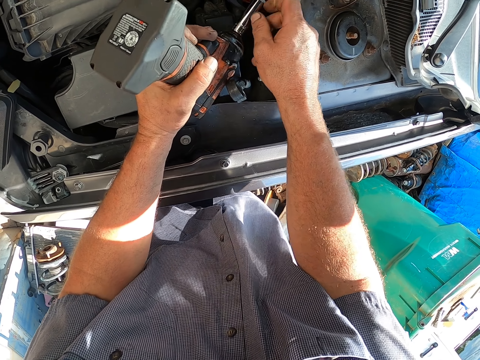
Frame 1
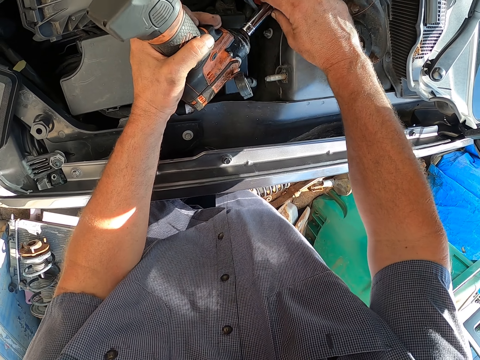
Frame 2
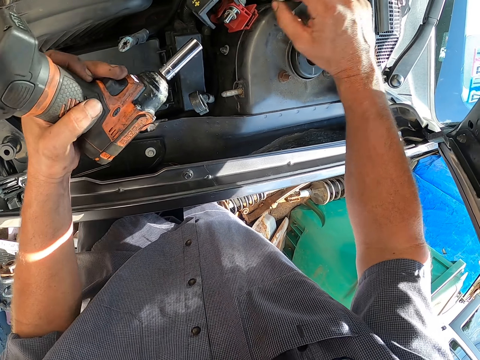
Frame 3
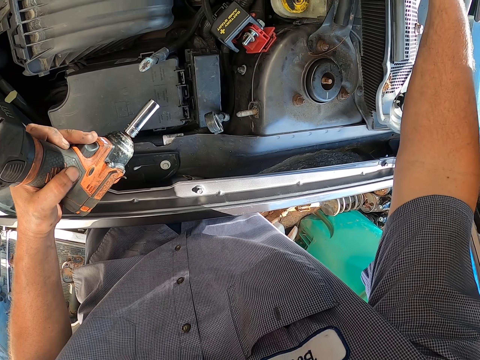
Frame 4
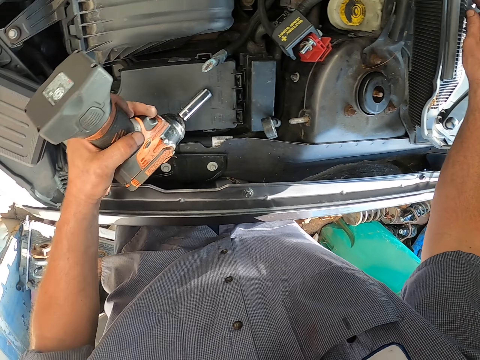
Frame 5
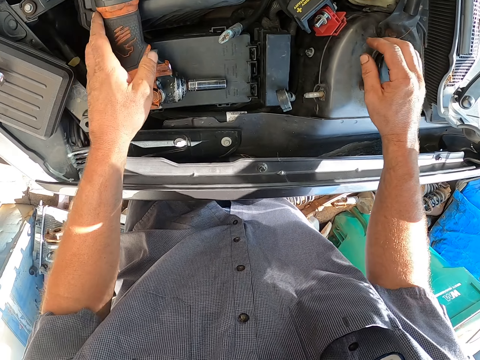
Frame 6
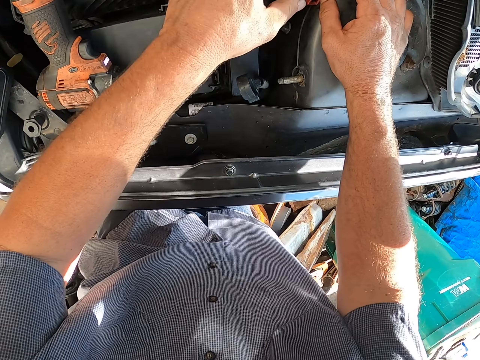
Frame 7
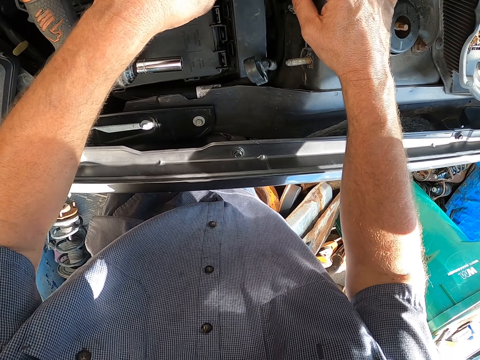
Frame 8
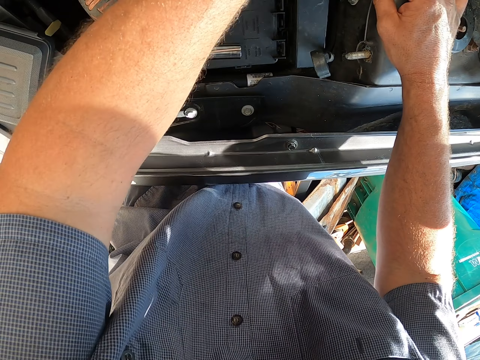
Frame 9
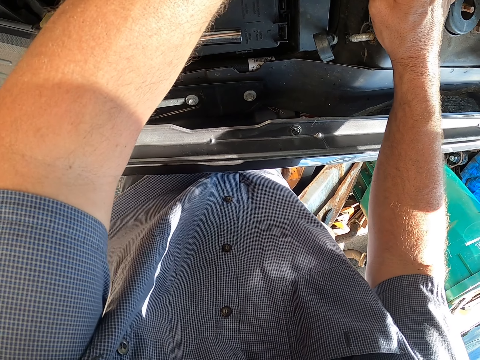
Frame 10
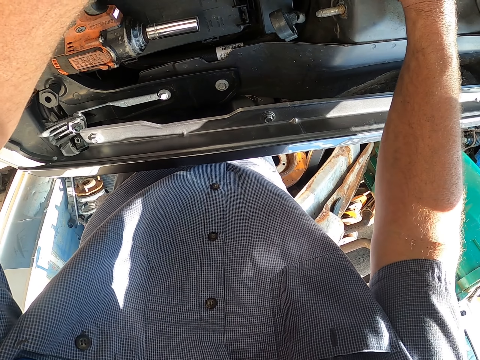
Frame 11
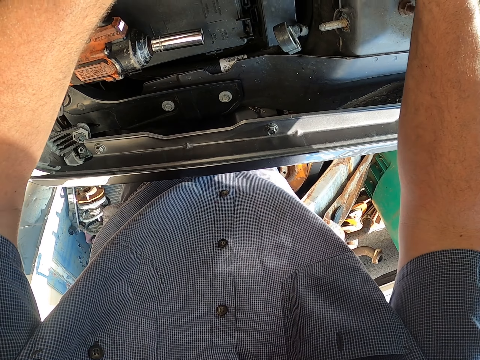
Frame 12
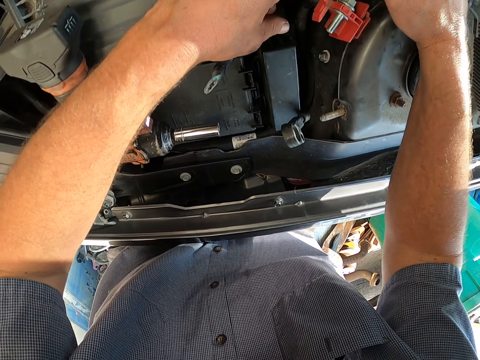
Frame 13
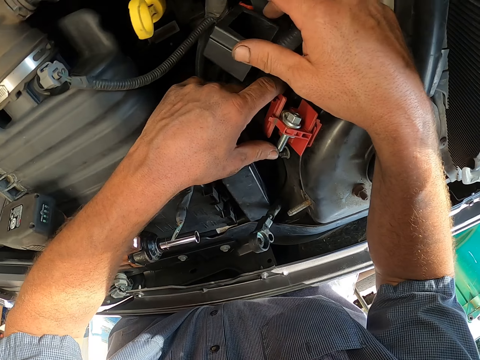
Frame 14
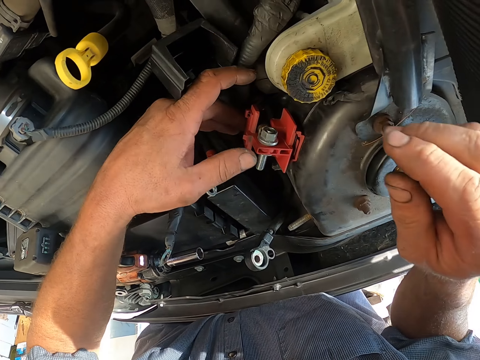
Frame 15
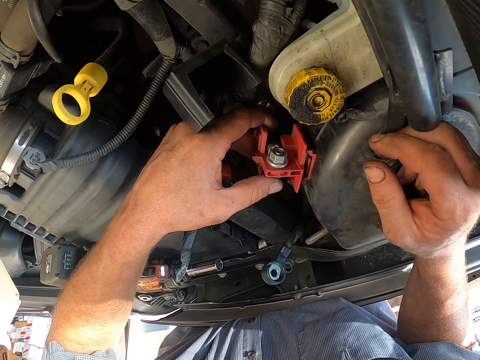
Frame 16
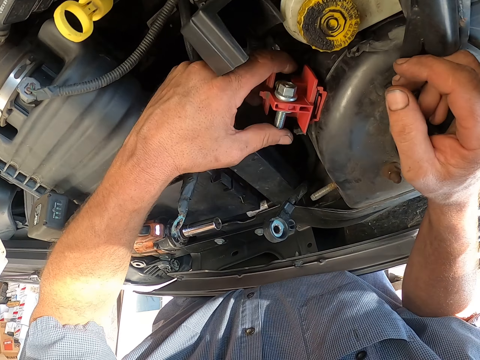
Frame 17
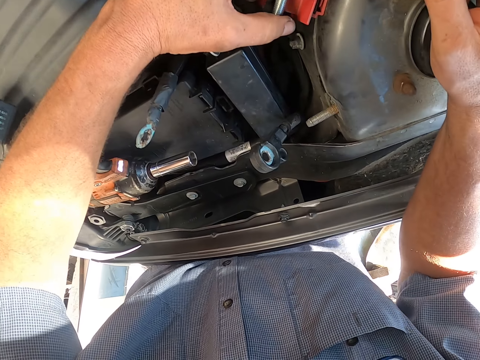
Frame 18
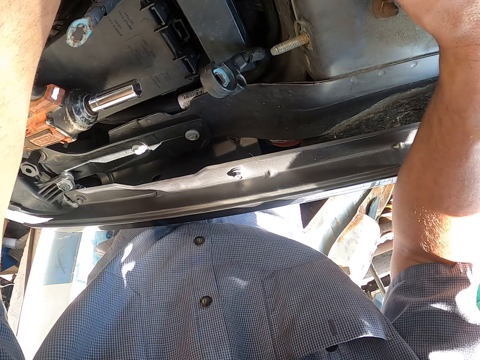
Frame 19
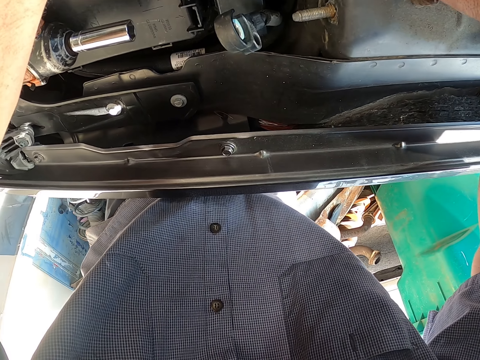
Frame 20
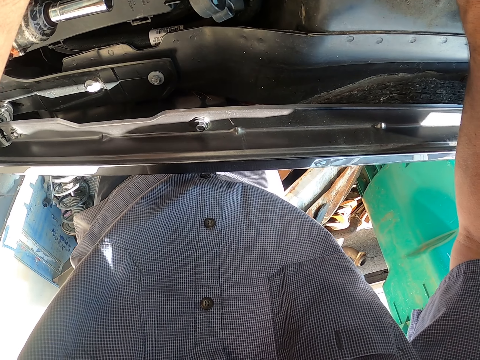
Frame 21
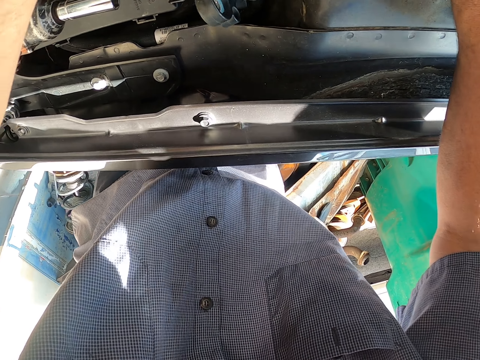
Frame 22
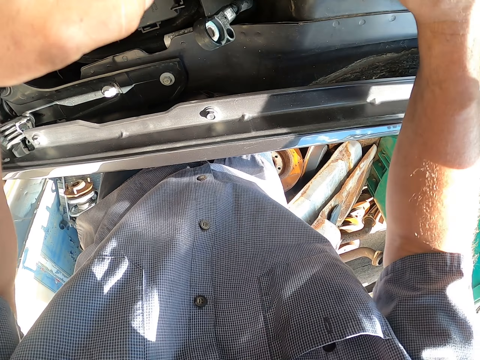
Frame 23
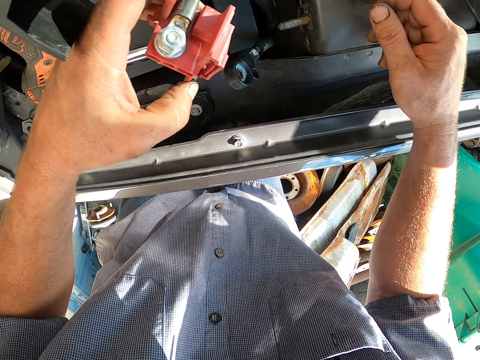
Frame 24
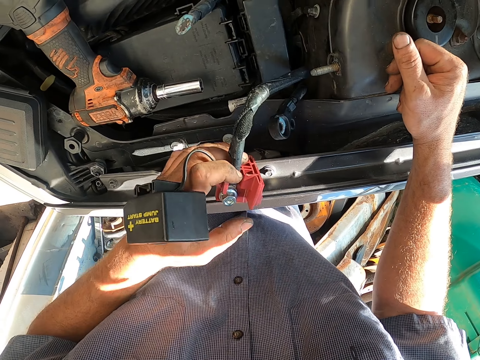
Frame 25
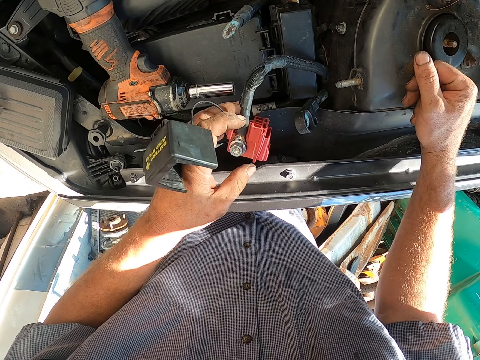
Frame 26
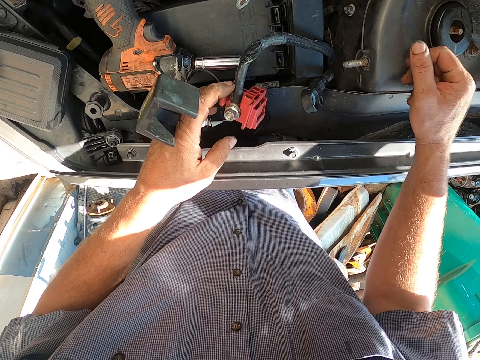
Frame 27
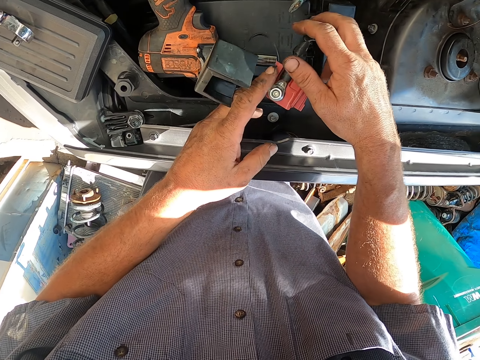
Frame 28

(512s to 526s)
The camera wearer removes the box spanner from the tightening machine. They place the tightening machine down. They touch the engine. They look around. They touch something.

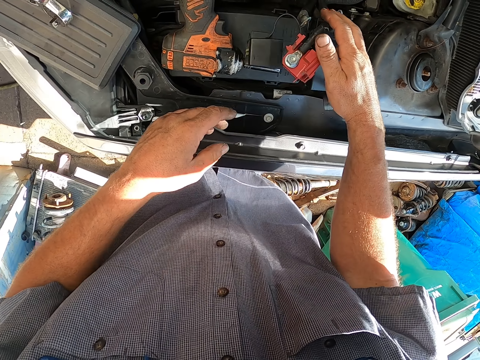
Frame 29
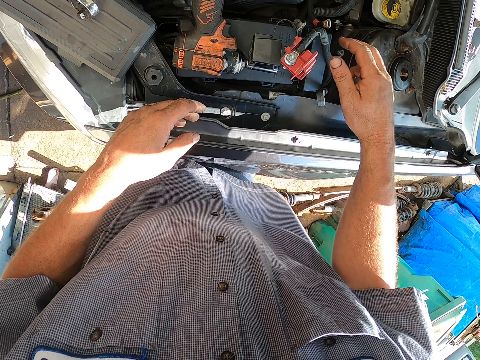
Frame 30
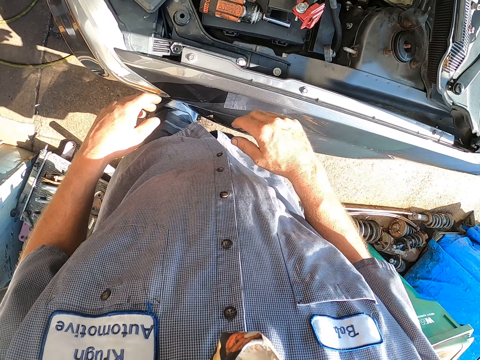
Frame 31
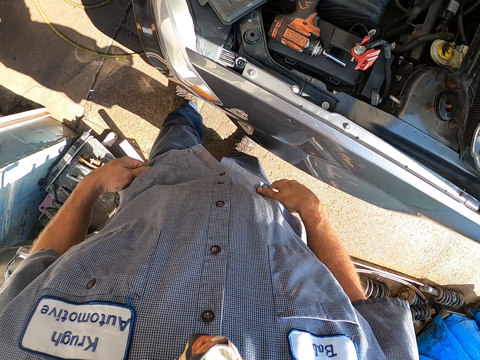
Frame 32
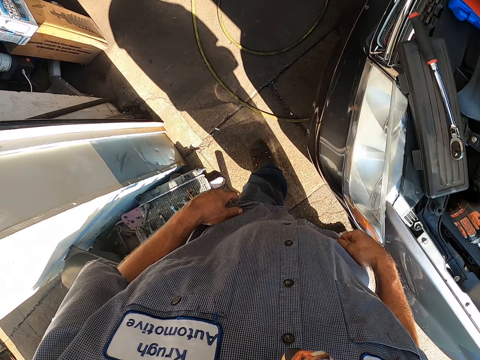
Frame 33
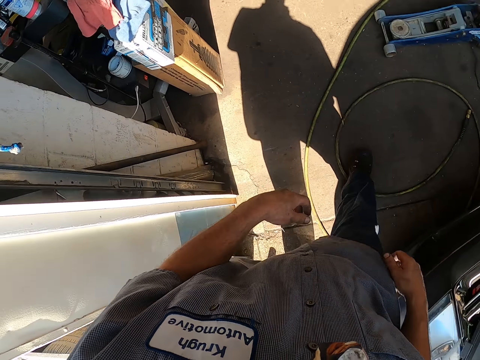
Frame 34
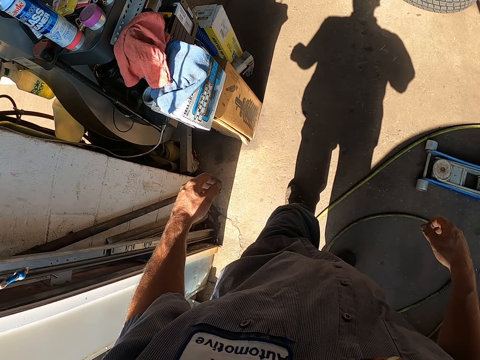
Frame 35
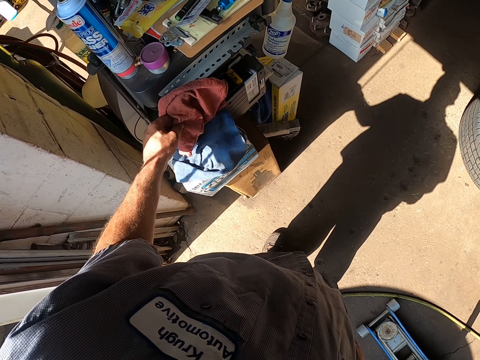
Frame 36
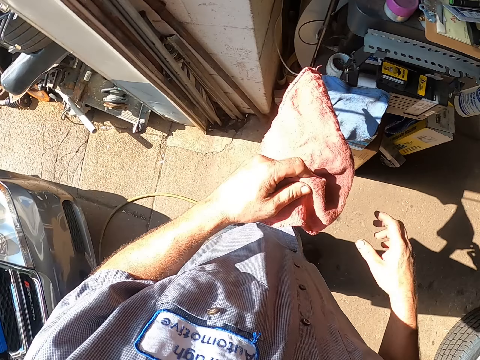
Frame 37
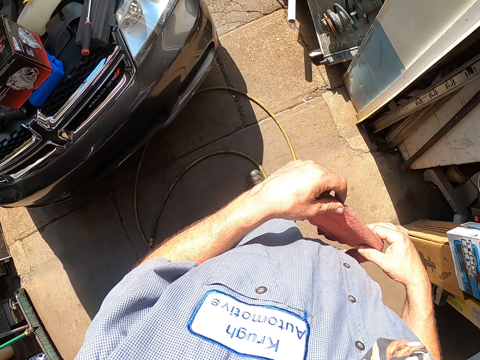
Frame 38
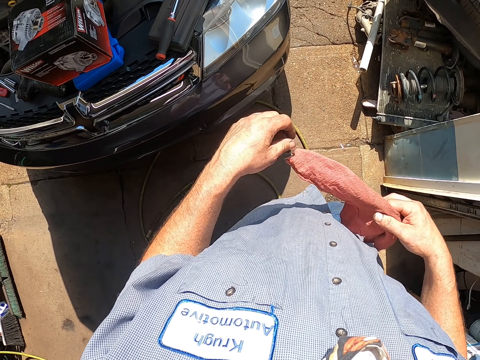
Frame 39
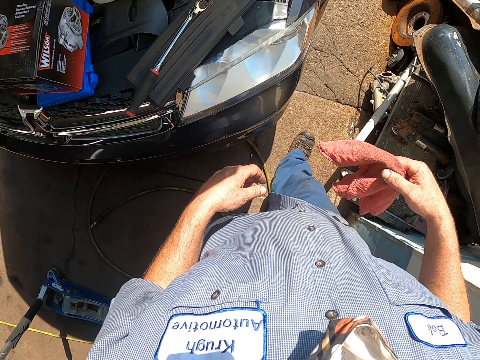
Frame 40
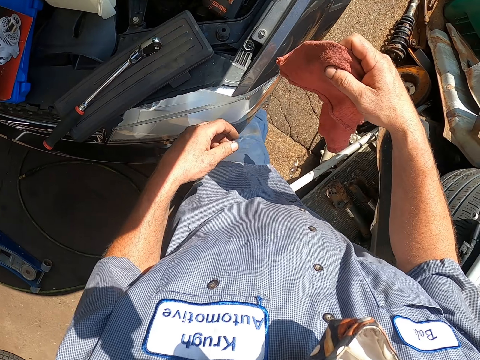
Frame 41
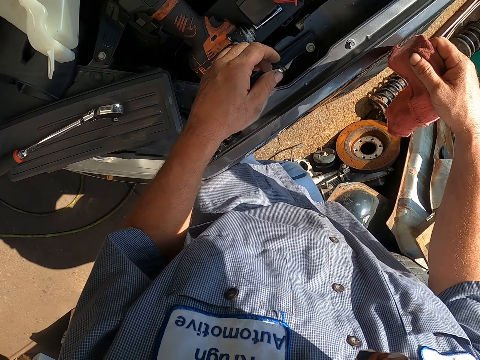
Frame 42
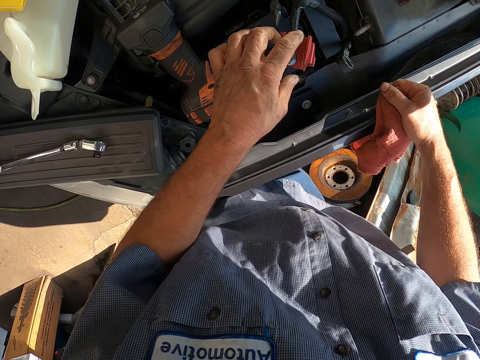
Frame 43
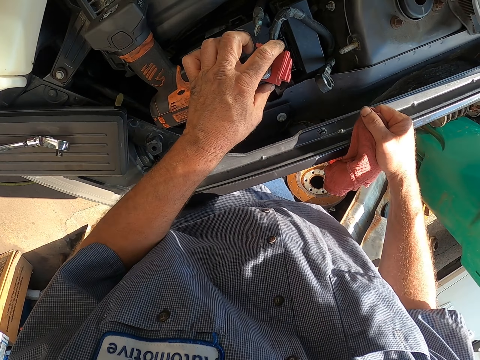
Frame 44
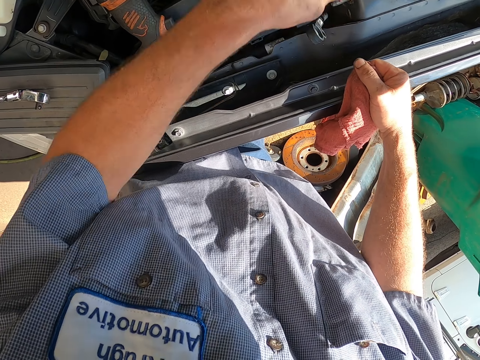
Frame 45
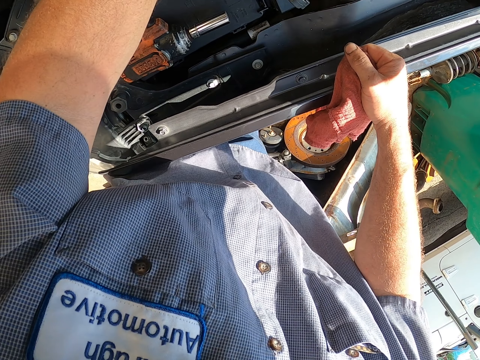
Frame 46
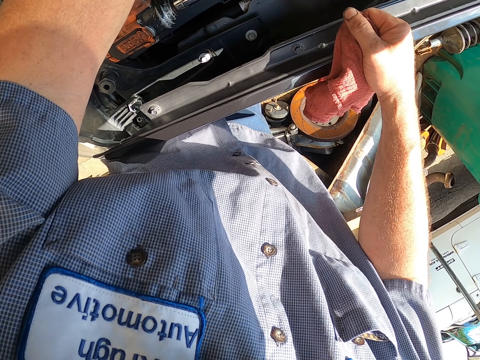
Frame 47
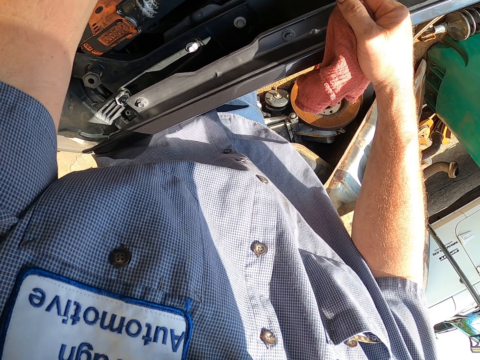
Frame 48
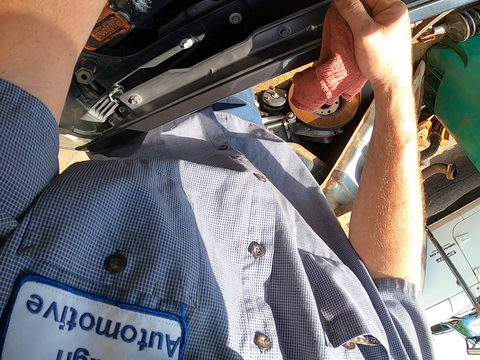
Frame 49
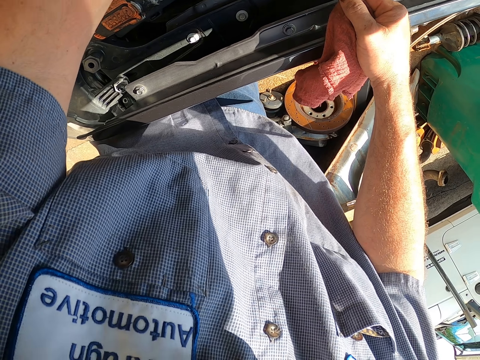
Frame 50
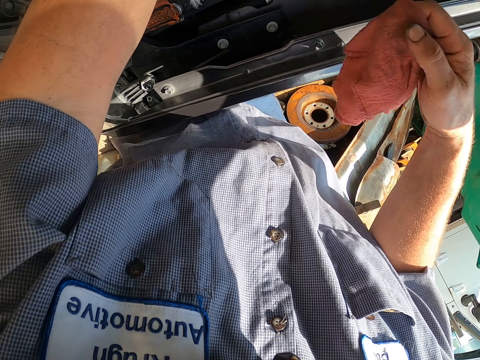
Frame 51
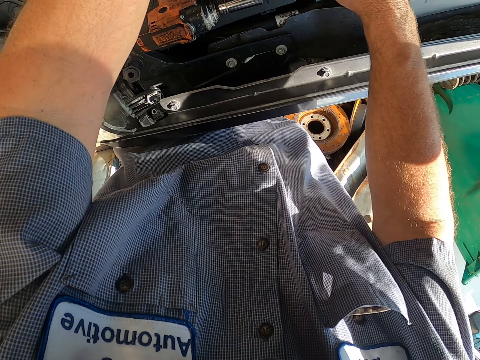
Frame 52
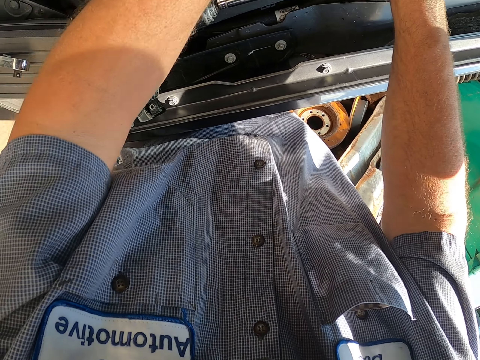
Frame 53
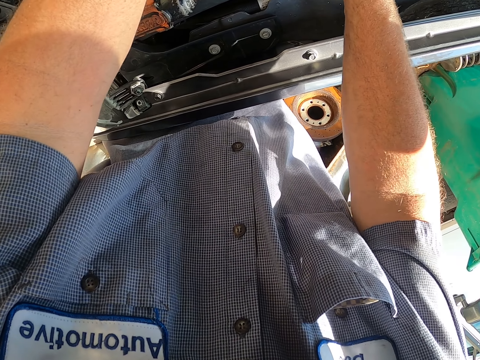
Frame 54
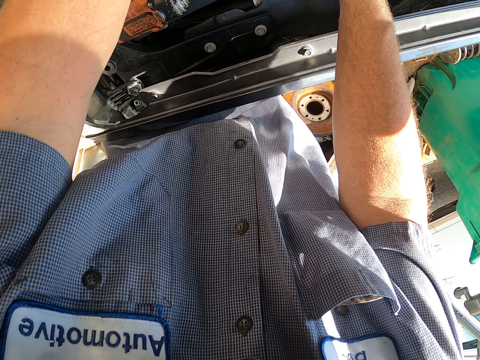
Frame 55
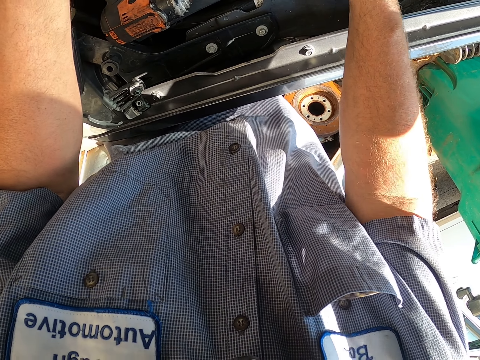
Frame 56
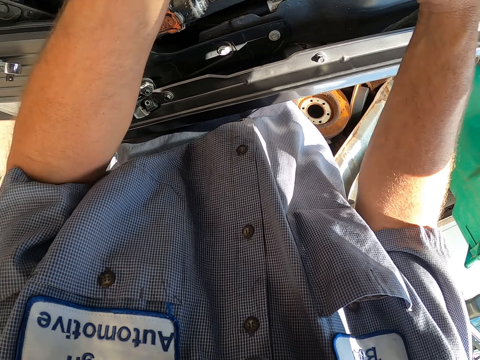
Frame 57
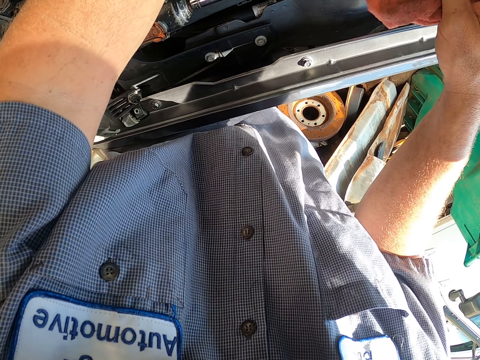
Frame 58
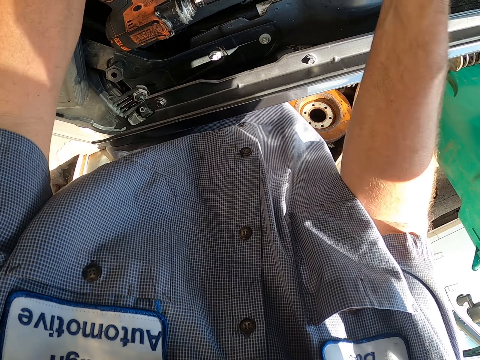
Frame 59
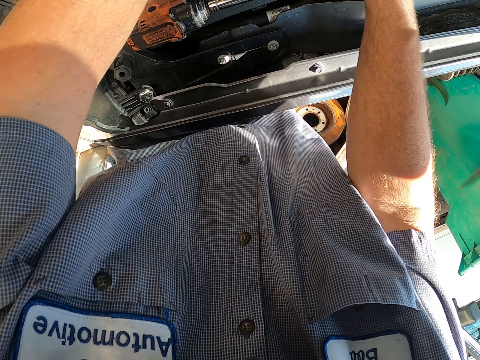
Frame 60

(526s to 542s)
The camera wearer looks around. They pick up a wiping towel. They walk around. They walk around. They touch something. They wipe the engine with the towel. They do something.
